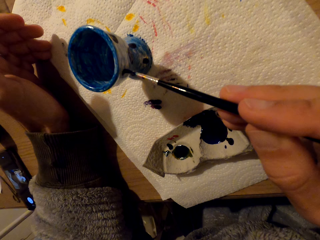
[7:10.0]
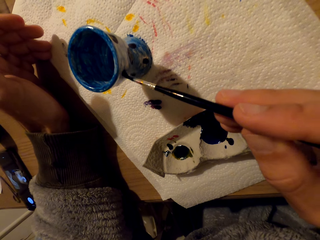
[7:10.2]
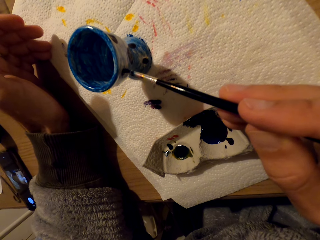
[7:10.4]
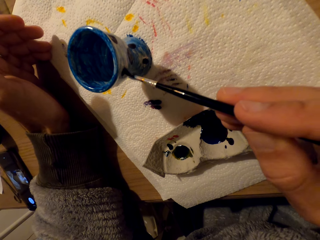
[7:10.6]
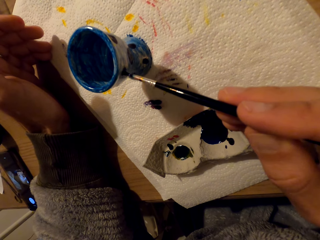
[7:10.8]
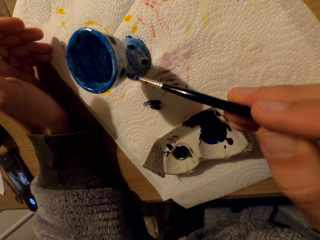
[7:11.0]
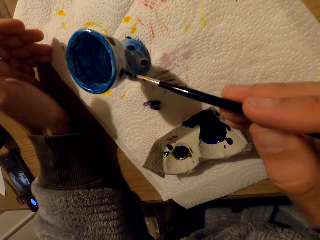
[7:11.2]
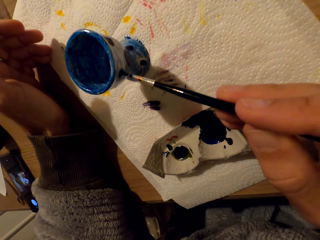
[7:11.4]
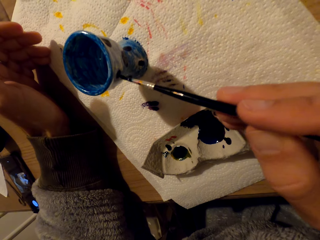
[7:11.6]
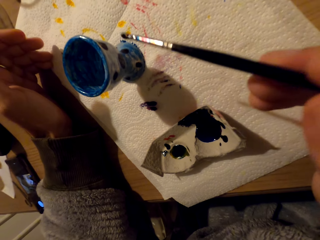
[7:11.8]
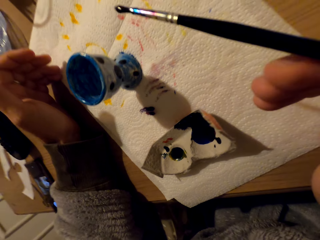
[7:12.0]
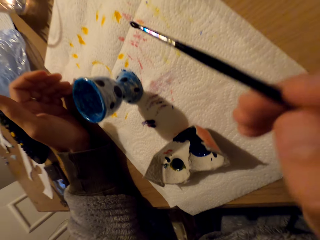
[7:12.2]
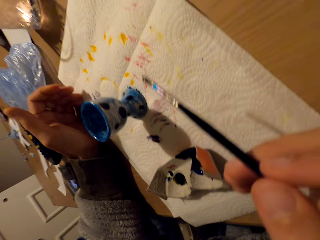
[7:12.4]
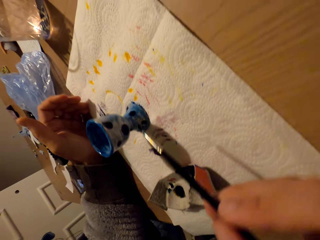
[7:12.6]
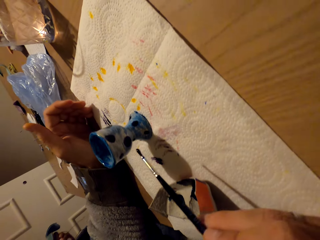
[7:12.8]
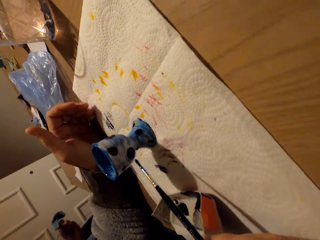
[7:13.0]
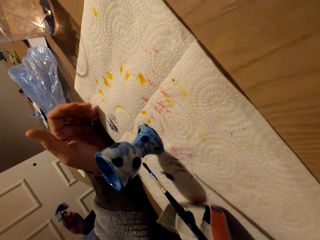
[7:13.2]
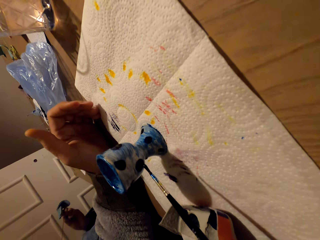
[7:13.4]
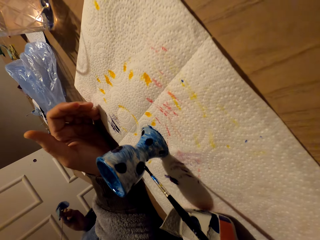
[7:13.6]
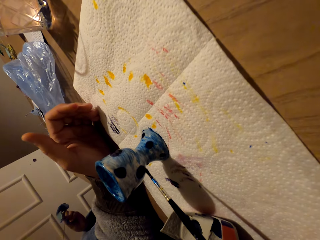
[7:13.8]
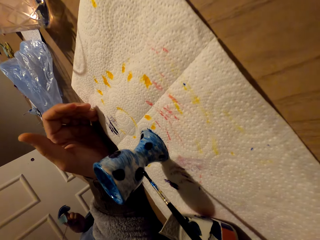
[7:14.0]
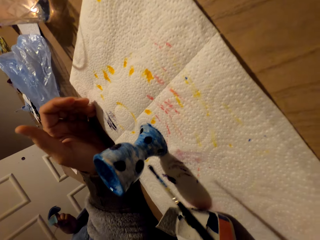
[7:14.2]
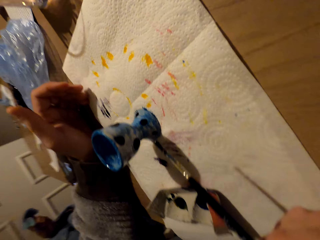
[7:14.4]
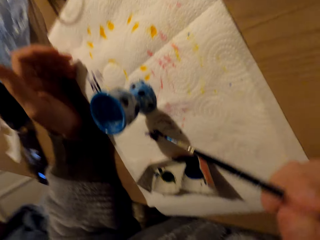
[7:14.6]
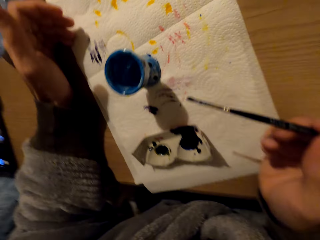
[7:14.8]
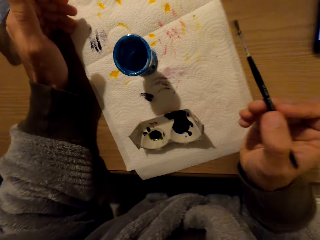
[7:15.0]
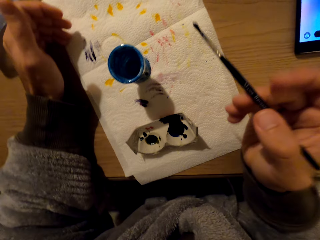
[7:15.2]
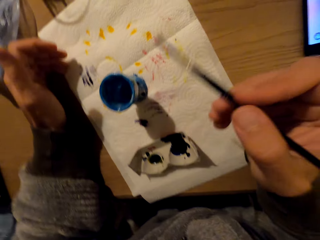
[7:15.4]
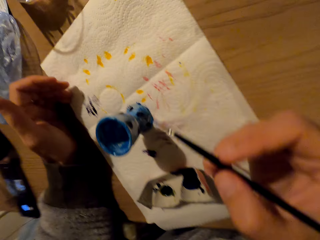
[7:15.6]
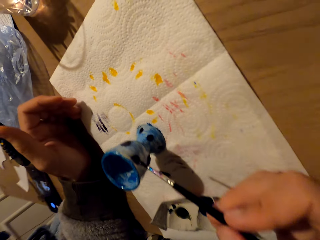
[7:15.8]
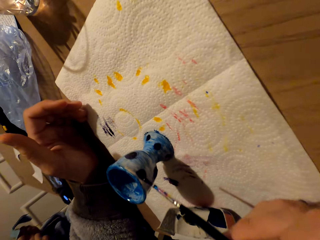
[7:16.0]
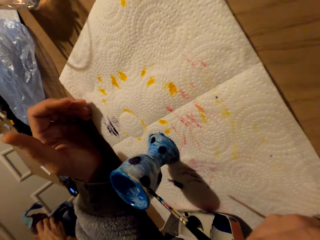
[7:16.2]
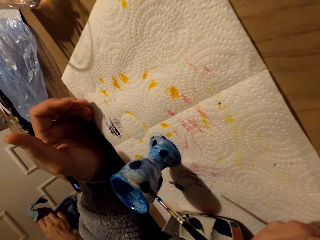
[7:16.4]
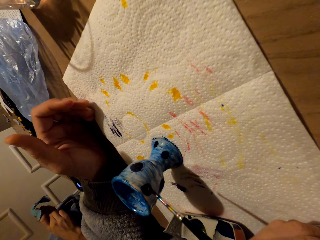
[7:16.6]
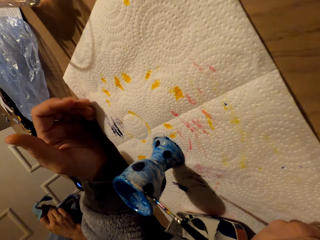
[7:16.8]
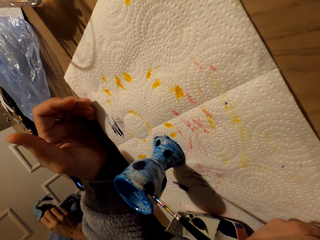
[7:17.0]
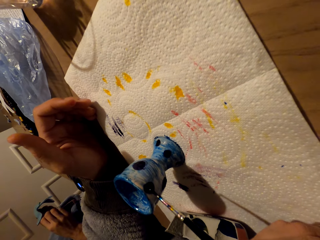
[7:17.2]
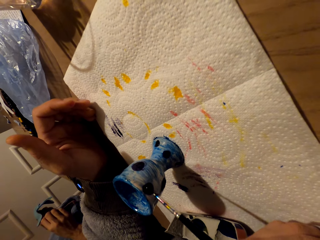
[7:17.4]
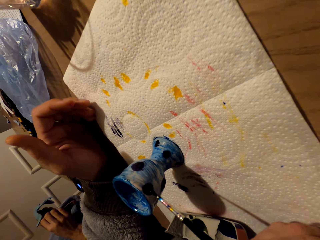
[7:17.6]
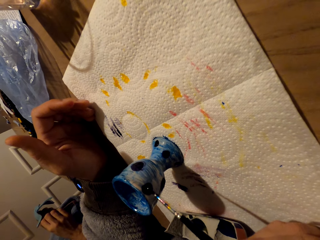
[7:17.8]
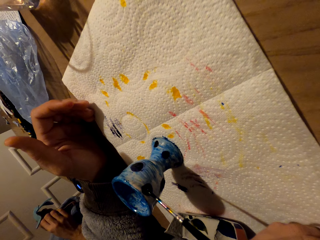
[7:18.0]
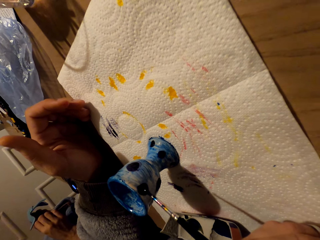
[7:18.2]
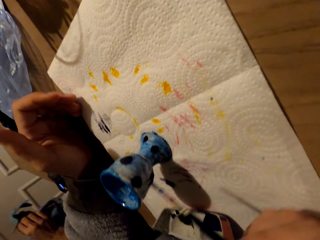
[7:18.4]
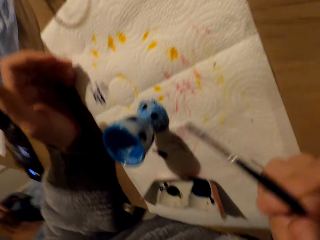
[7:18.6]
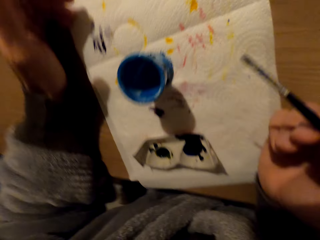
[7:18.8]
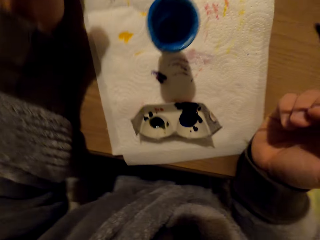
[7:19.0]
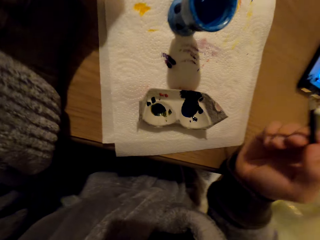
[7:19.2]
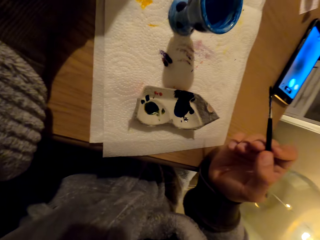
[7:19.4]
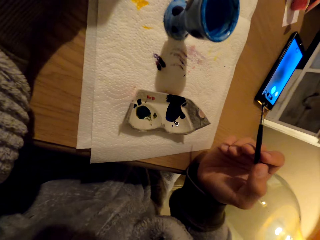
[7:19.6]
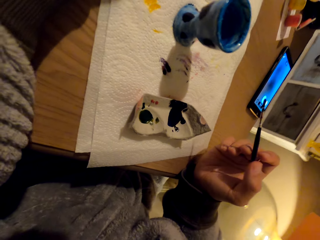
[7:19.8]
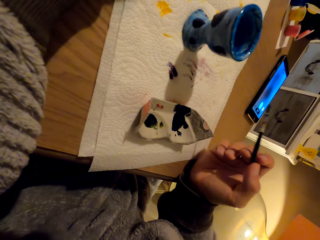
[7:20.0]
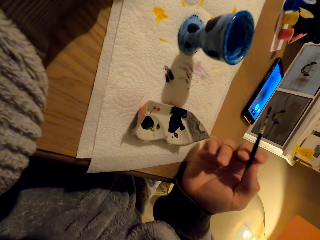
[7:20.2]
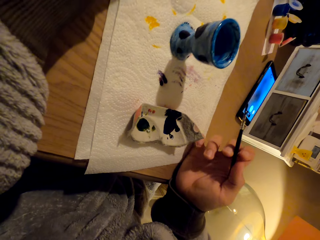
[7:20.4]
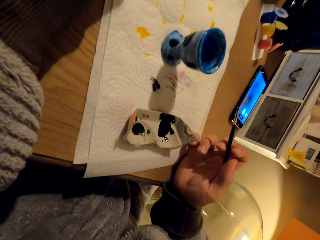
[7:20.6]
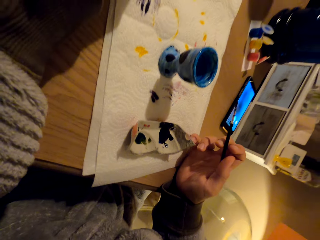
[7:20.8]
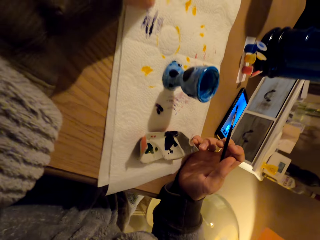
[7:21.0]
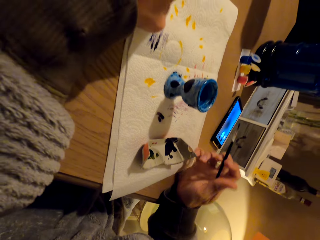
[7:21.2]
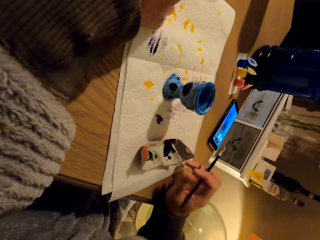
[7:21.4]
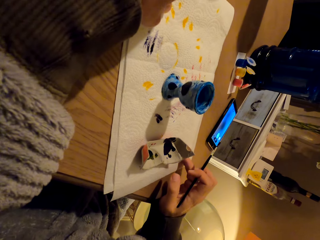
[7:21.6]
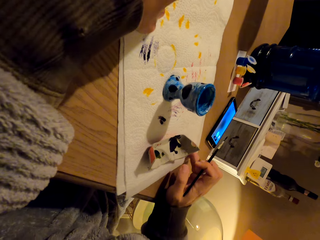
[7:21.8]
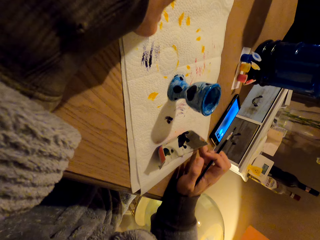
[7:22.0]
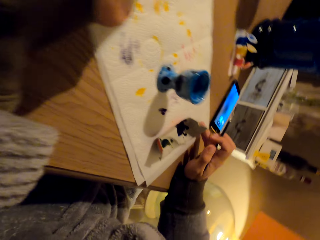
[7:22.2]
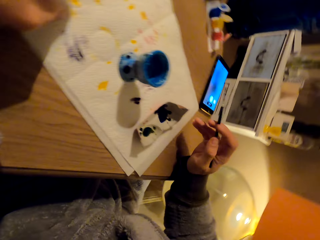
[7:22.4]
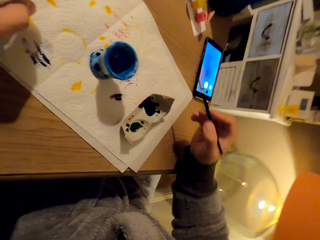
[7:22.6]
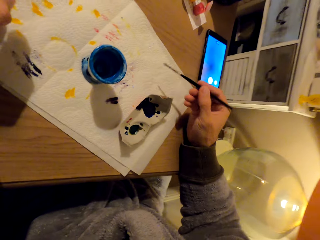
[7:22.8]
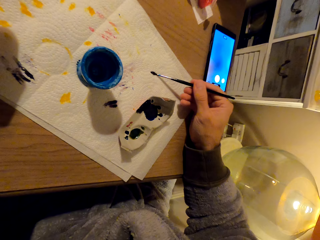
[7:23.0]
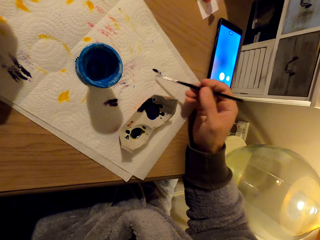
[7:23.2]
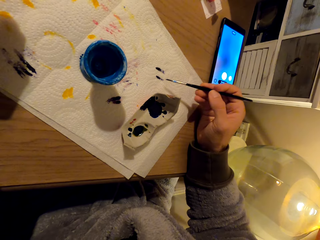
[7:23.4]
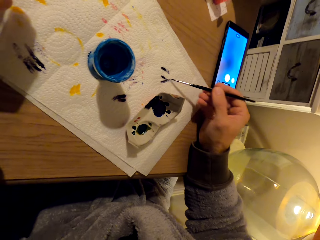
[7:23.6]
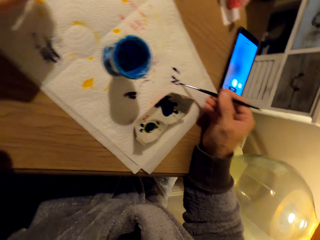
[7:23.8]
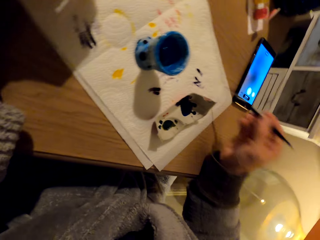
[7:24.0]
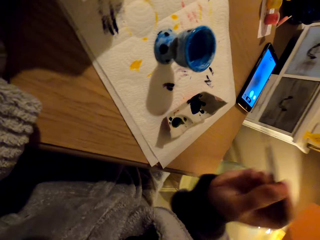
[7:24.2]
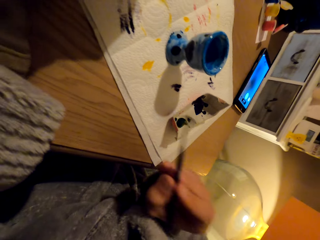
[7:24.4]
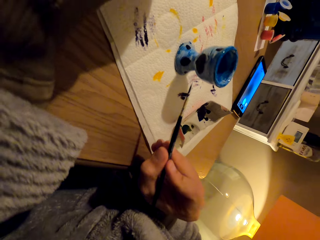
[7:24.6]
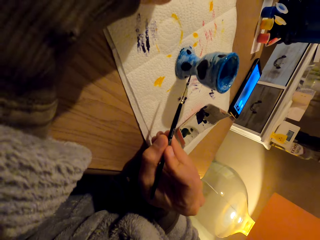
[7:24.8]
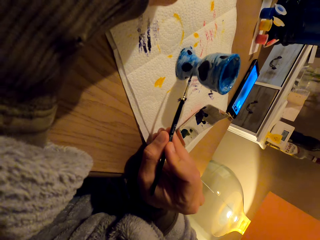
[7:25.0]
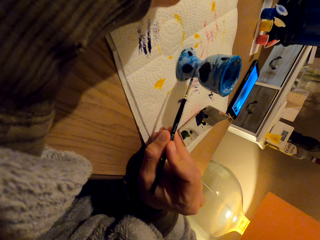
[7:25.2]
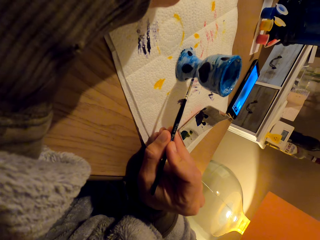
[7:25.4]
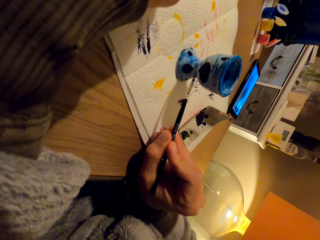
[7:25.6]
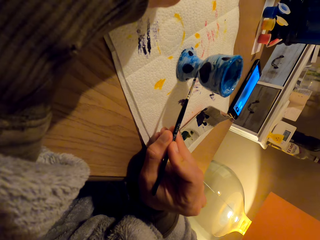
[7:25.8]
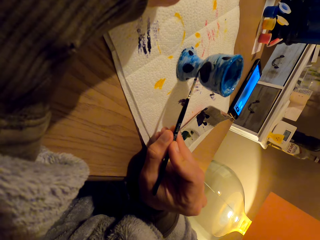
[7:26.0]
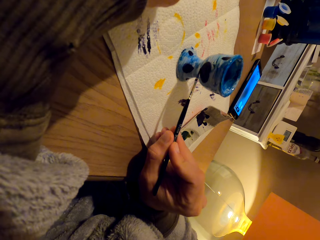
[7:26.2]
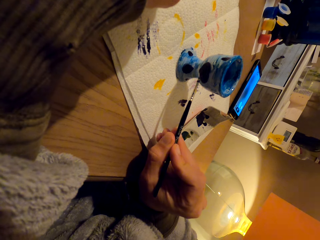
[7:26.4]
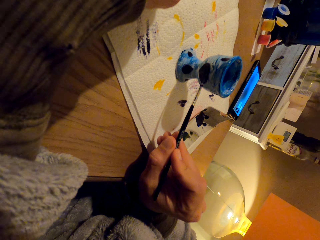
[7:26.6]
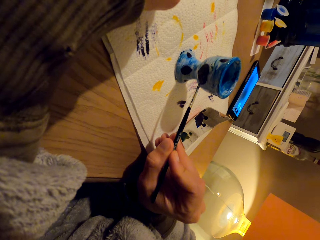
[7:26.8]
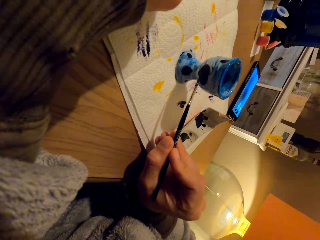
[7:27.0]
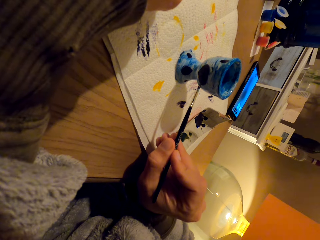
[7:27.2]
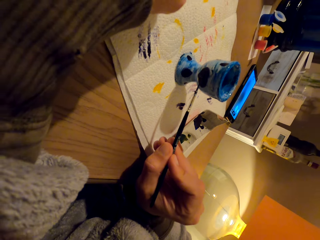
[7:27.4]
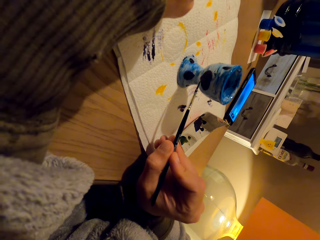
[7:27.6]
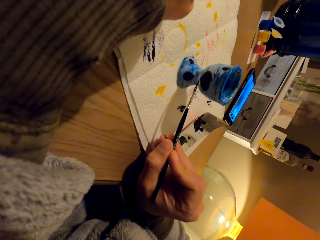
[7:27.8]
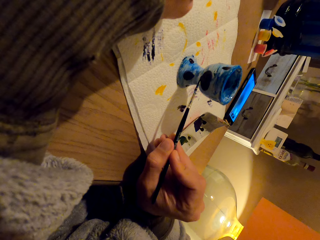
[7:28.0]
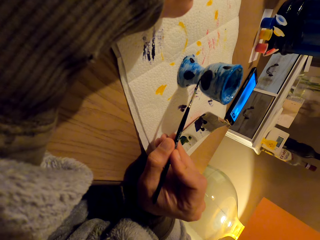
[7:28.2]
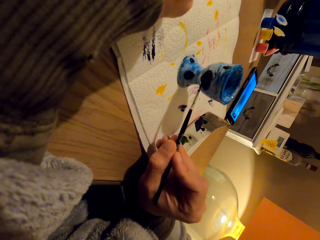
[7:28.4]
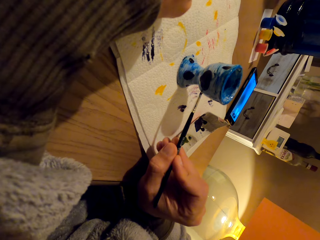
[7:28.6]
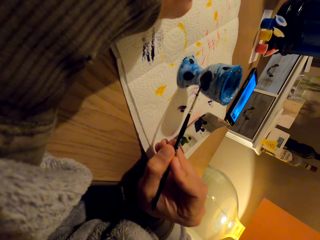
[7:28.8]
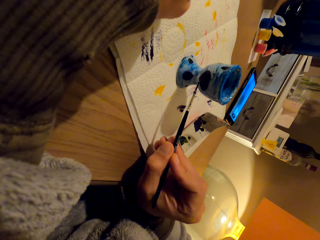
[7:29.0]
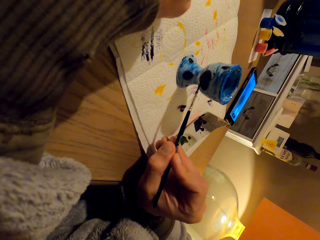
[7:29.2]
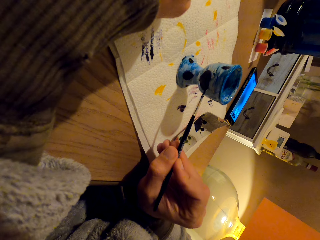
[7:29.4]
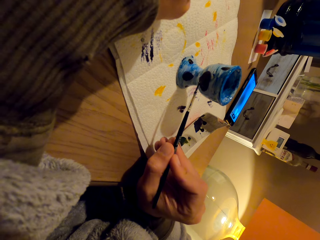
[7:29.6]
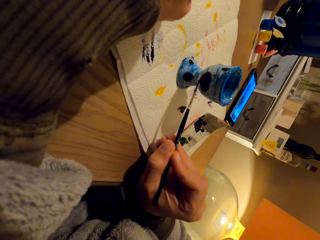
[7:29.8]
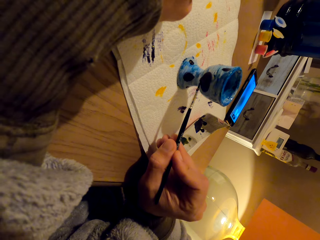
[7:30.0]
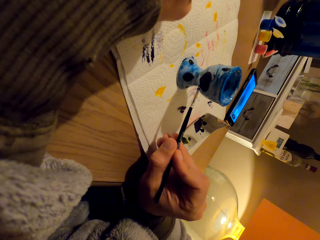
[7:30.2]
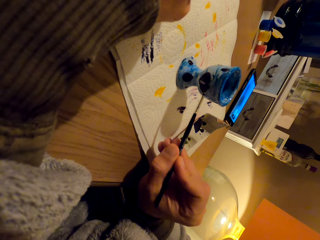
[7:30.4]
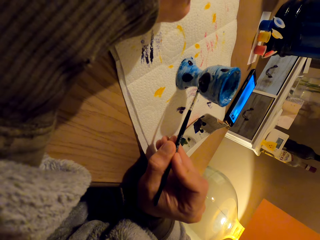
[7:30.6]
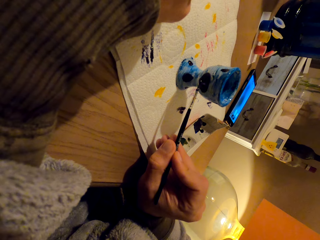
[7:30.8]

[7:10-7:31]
The camera wearer looks at the pot. They move the paper towel and touch the paper. They wipe the brush on the paper towel and spread paint on the pot with the brush.
